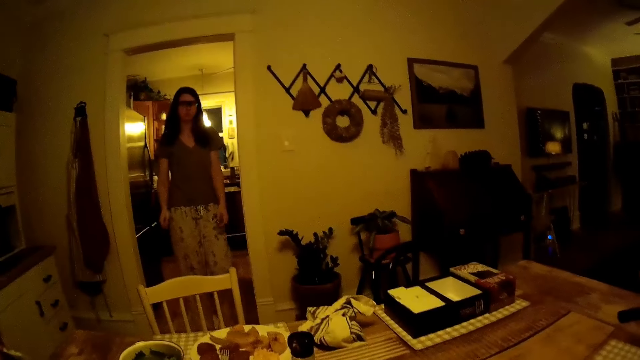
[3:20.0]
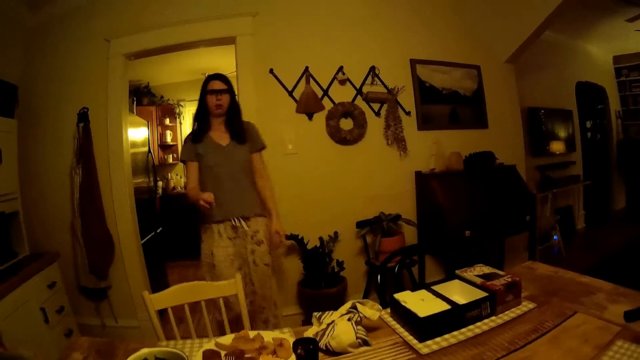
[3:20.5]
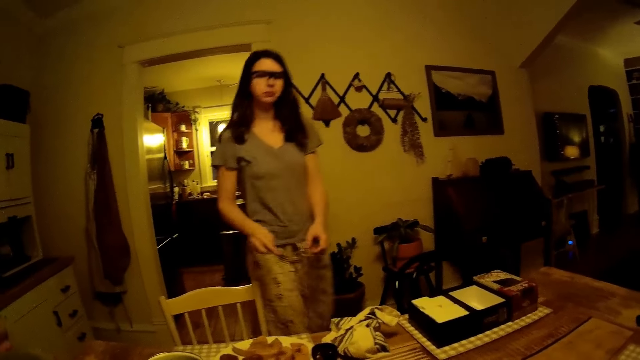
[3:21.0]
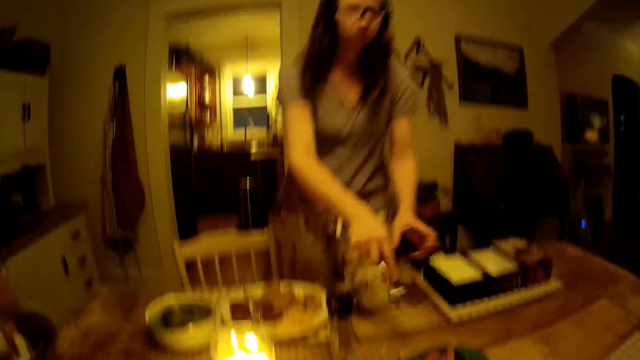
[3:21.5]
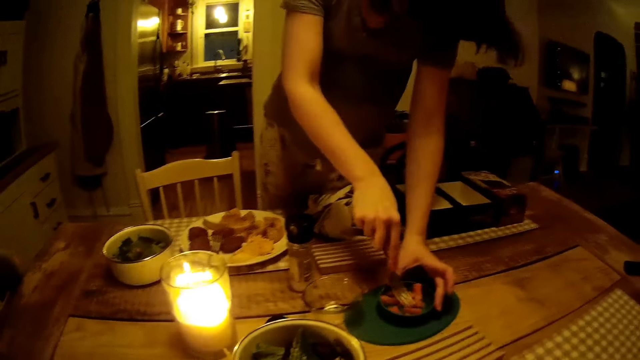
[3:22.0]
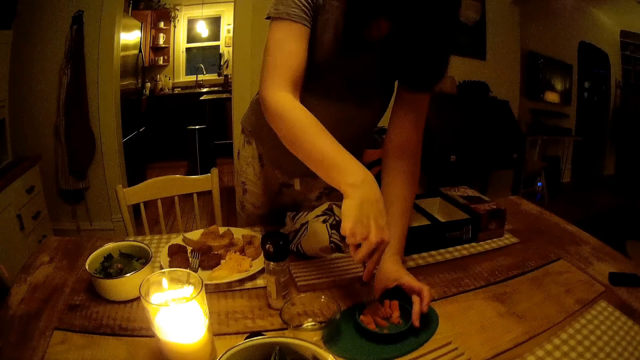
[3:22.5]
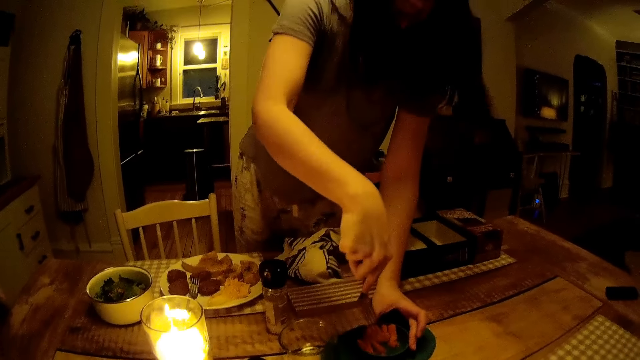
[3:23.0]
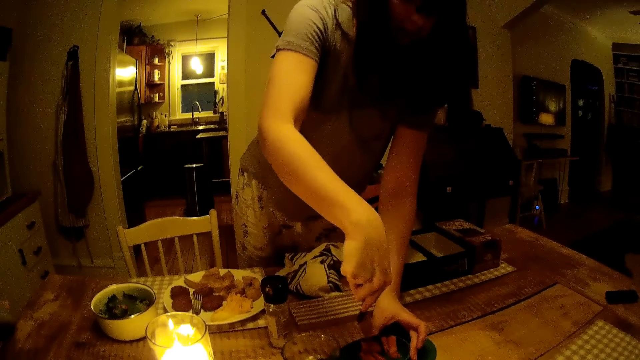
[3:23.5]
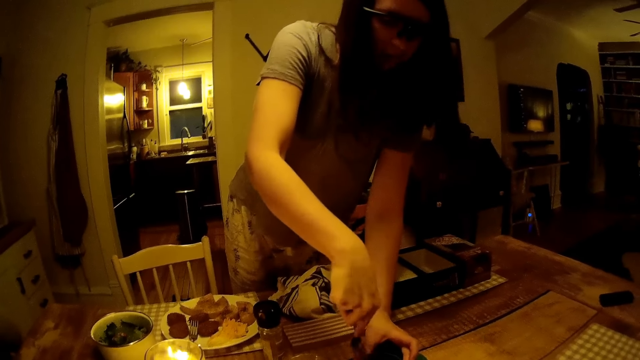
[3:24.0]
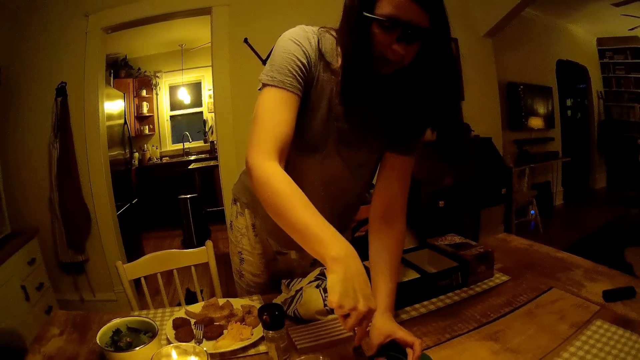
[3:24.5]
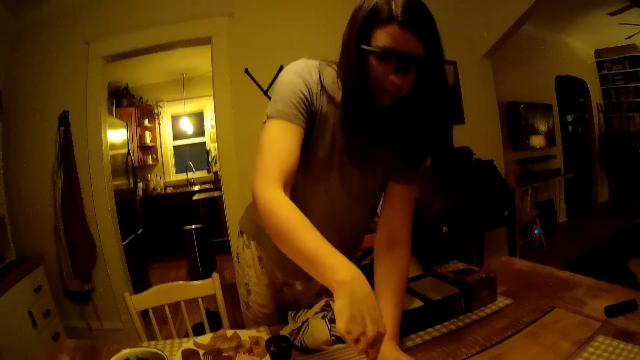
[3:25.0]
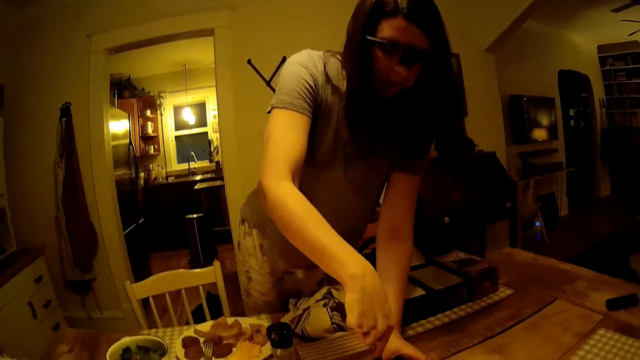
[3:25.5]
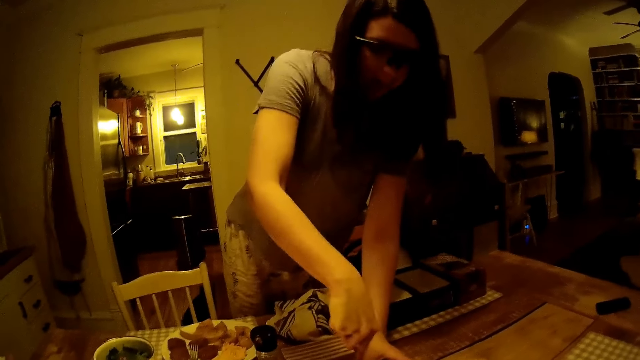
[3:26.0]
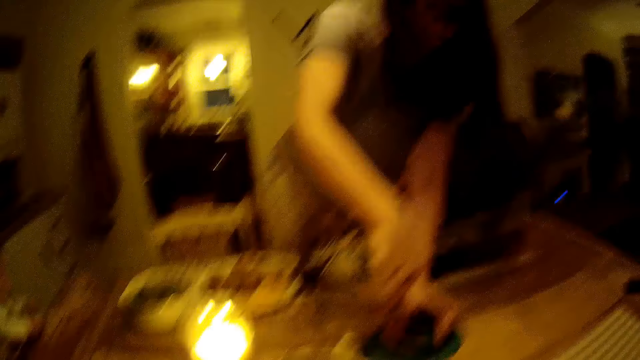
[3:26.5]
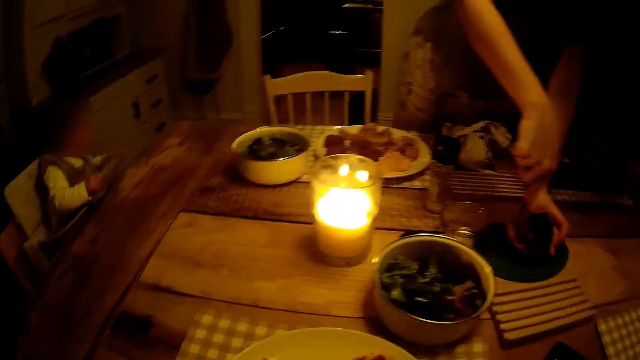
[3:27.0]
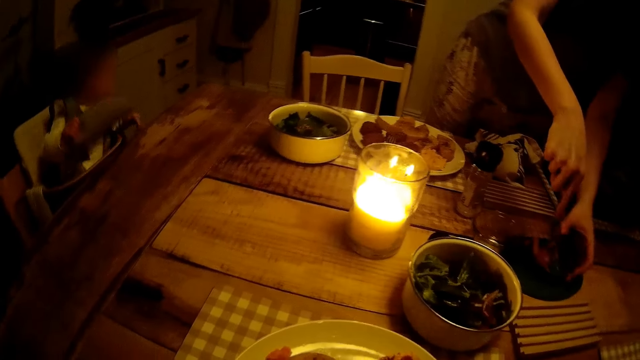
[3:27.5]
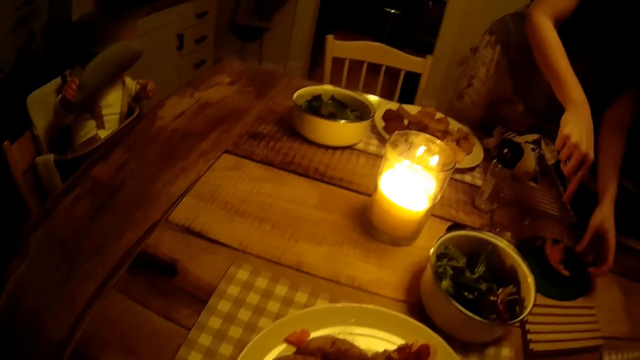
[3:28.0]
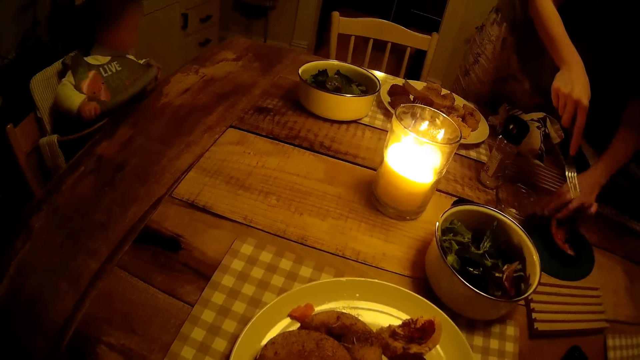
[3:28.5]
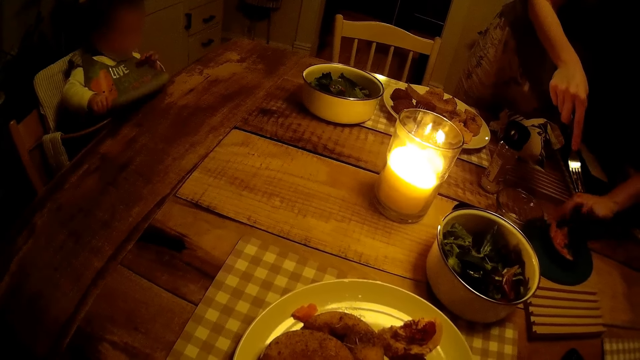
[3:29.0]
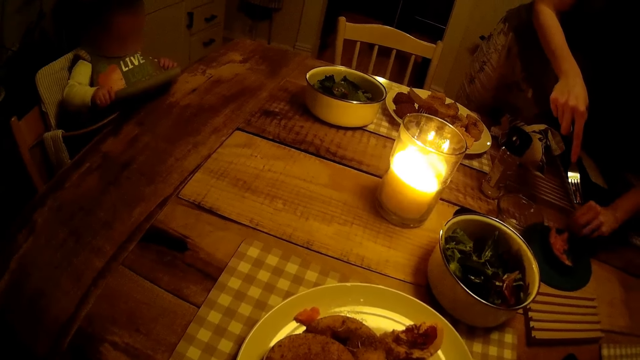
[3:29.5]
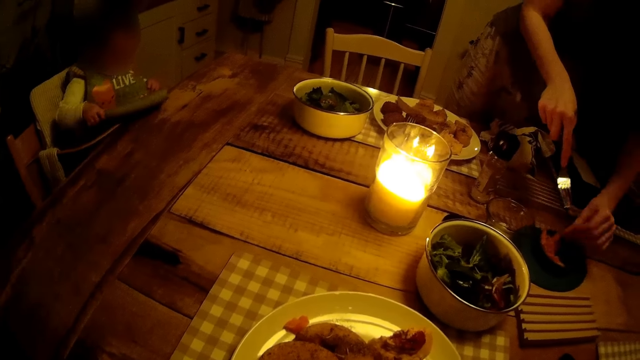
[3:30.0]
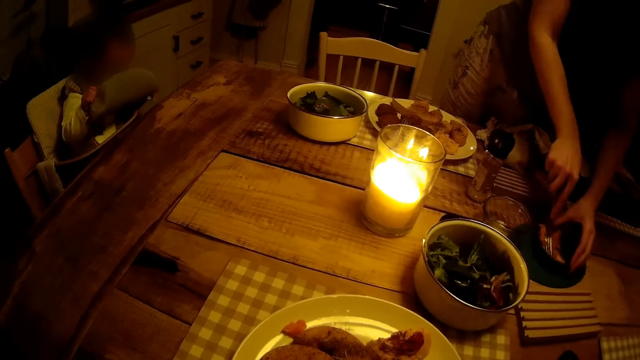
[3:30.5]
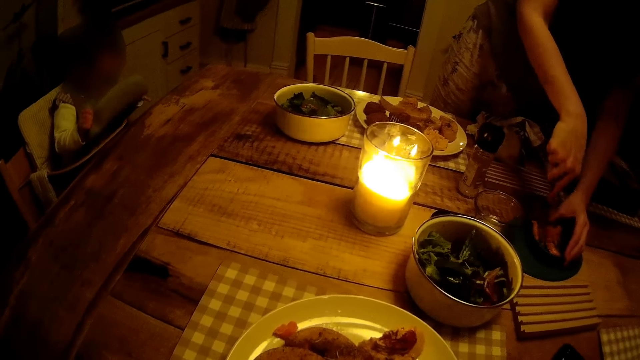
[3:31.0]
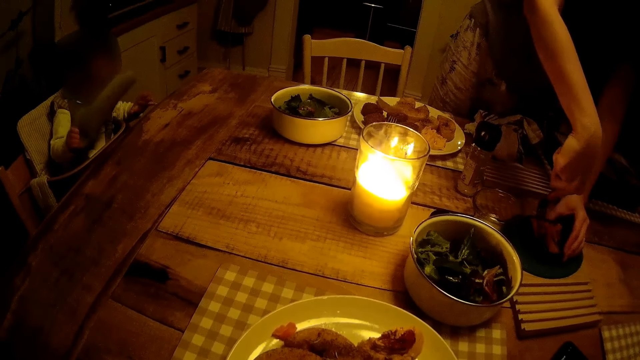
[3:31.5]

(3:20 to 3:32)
The woman drops meat in the plate. She smashes the meat with the fork. A baby plays.

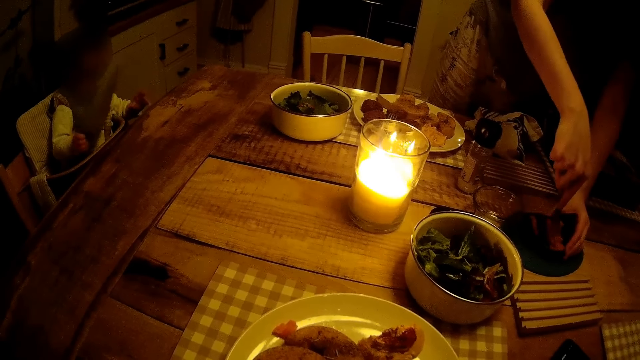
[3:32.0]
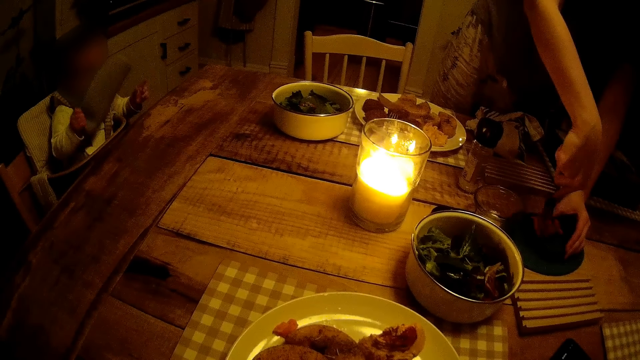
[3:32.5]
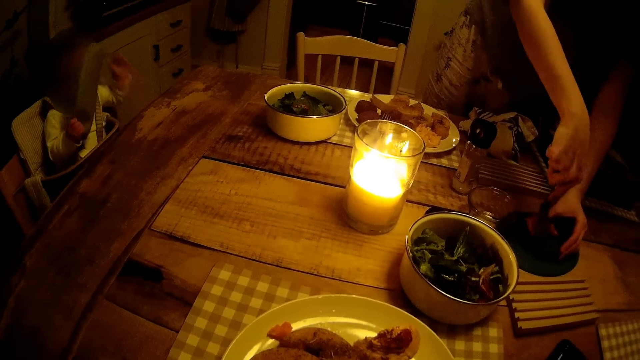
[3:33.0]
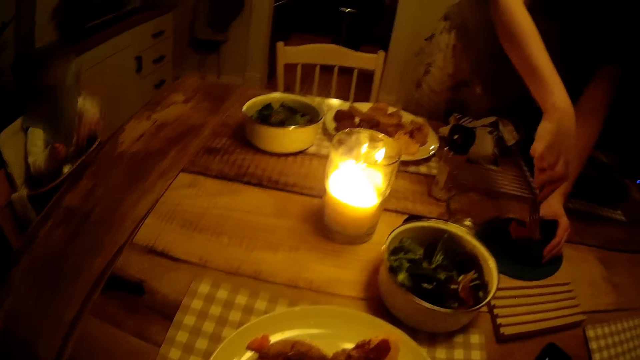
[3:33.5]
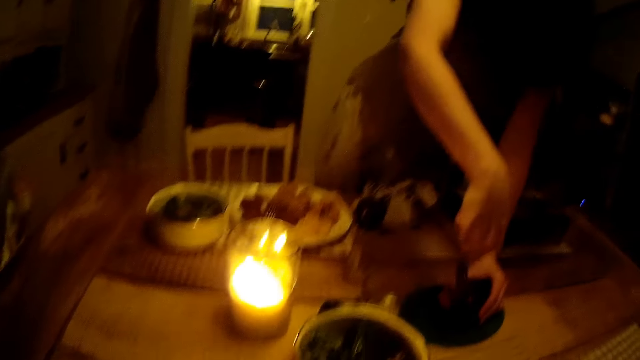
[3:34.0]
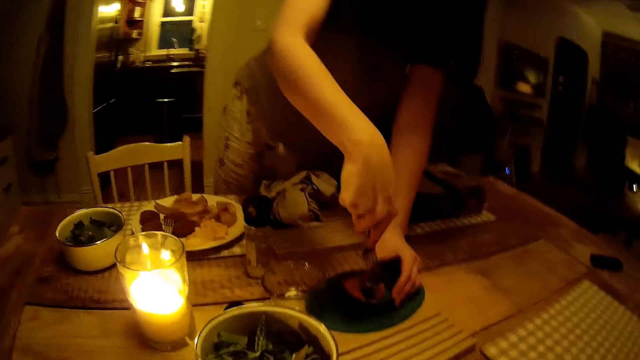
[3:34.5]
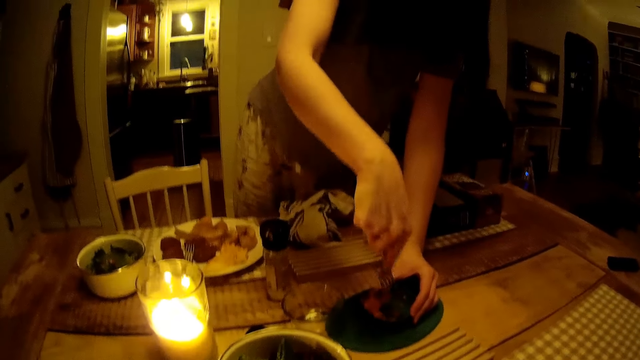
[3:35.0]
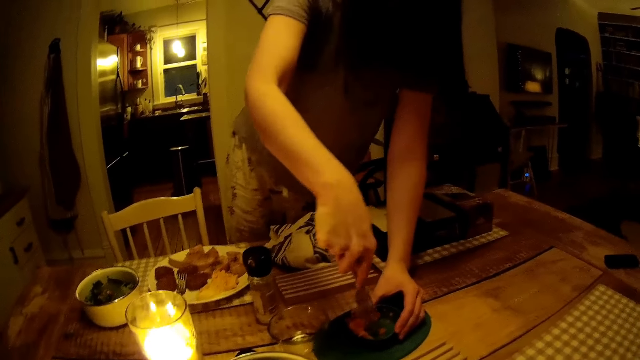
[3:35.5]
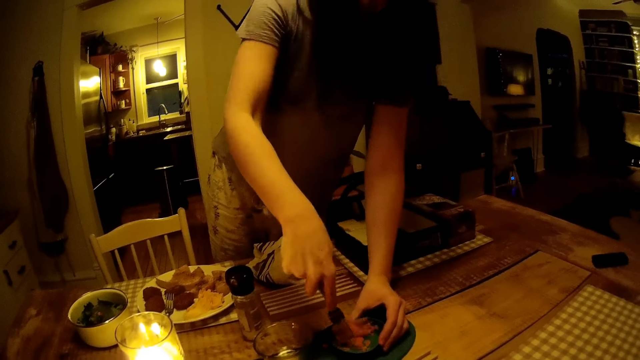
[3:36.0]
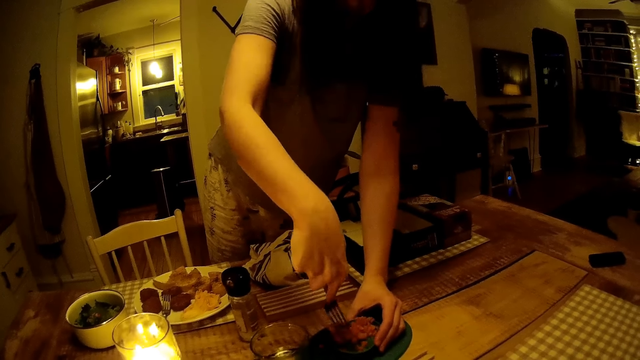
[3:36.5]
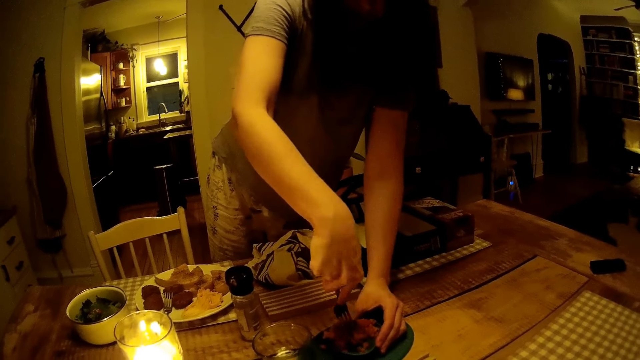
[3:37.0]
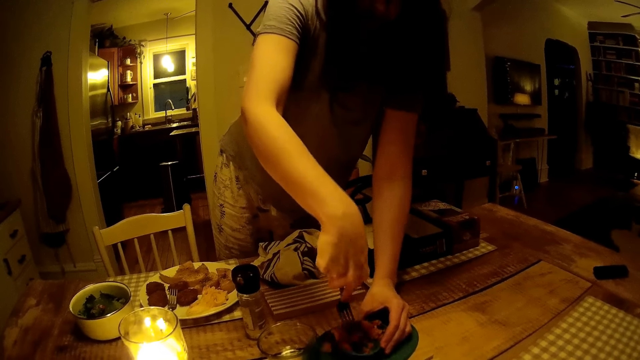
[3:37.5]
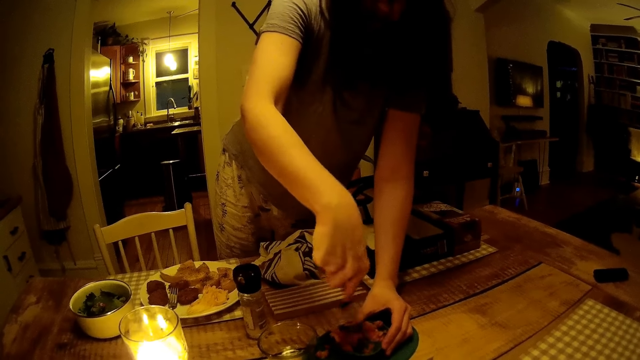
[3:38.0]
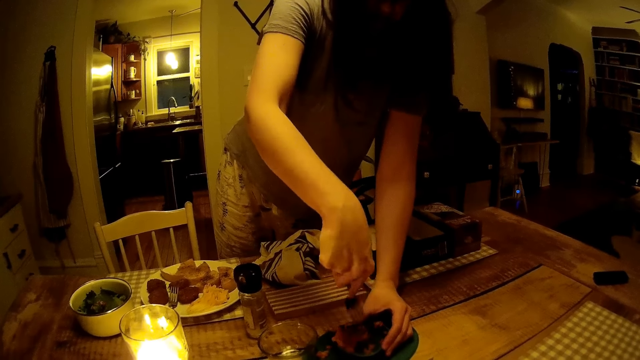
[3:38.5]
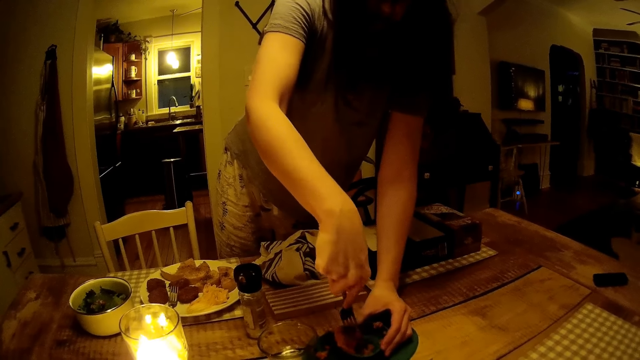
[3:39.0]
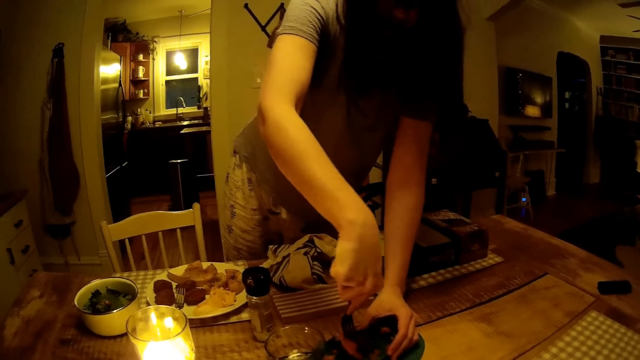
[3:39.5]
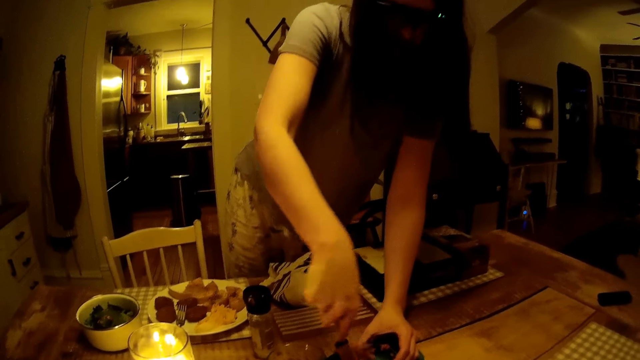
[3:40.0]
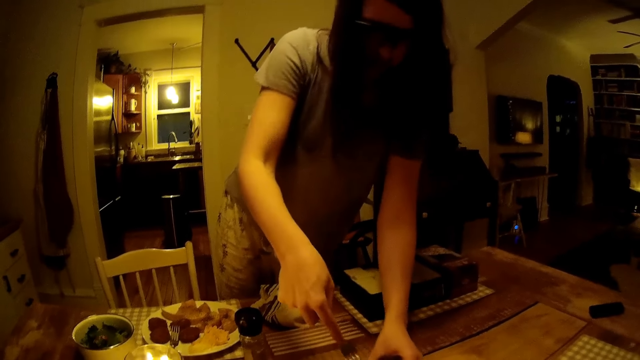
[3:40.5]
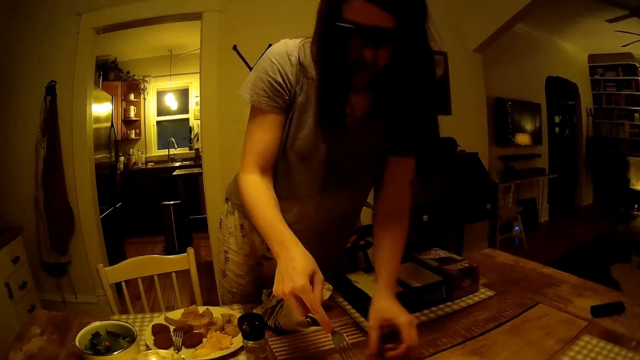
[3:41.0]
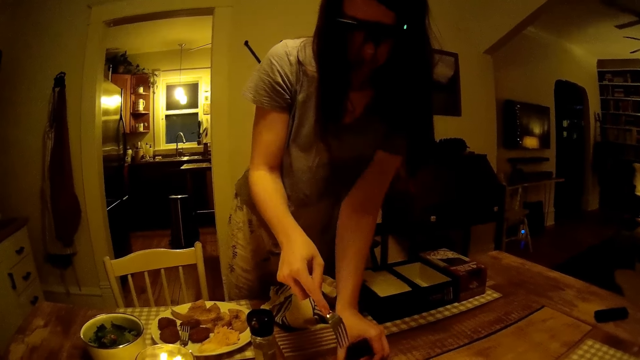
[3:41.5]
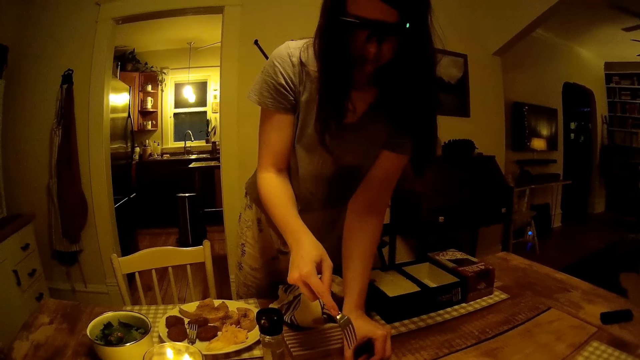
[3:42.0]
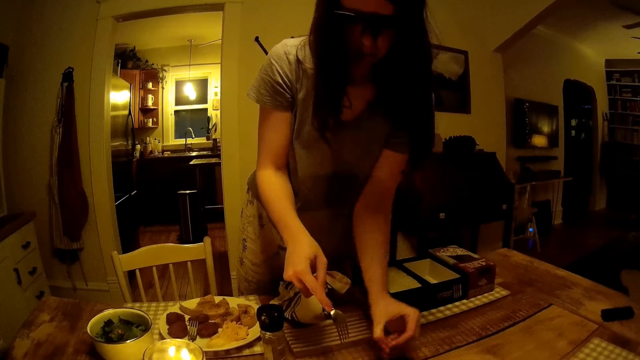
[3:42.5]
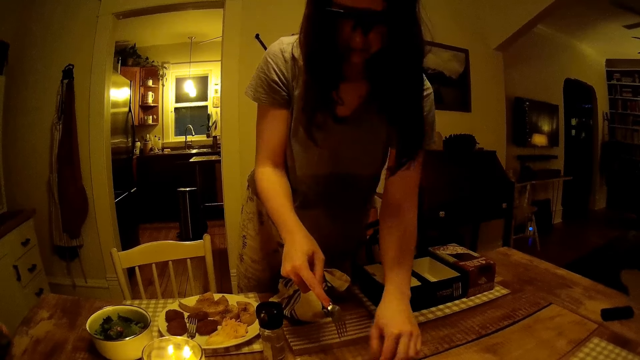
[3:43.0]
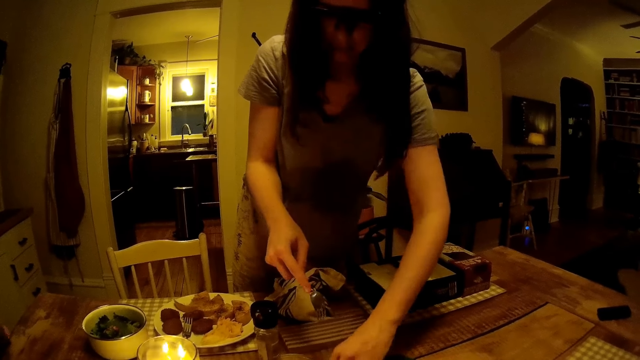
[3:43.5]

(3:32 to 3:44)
The woman mashes food.
